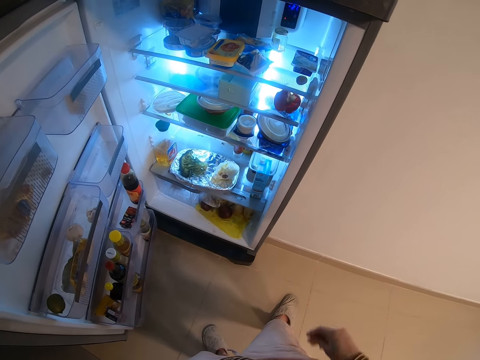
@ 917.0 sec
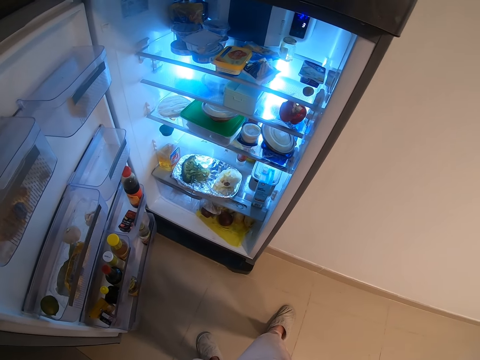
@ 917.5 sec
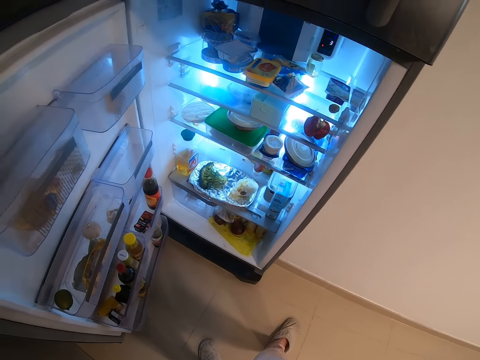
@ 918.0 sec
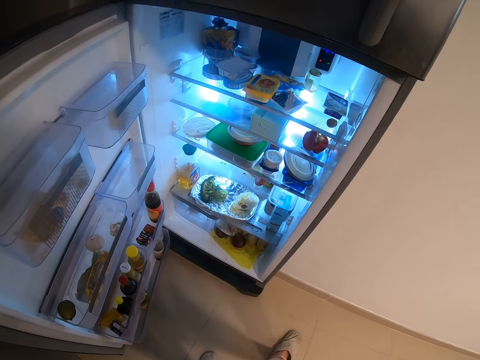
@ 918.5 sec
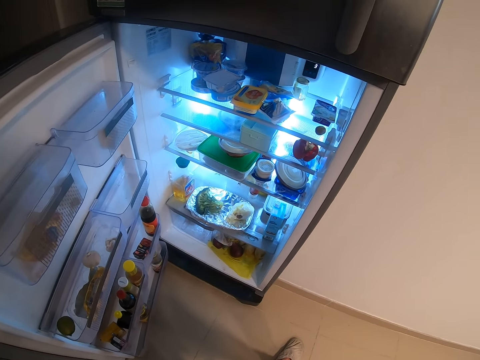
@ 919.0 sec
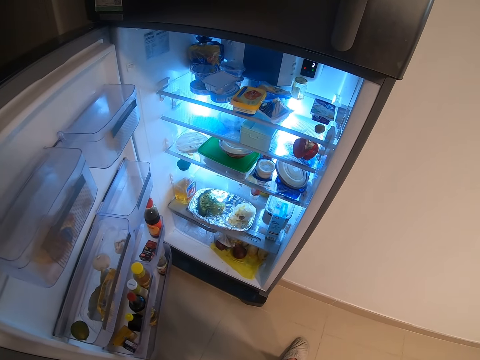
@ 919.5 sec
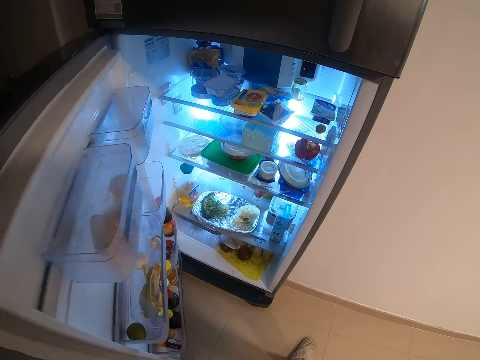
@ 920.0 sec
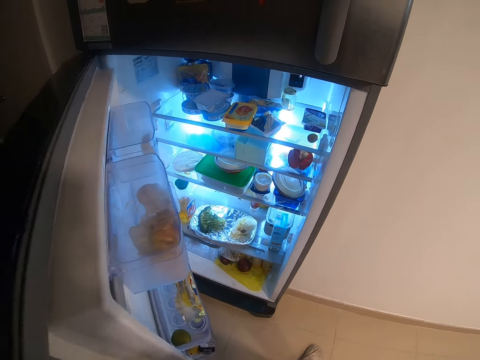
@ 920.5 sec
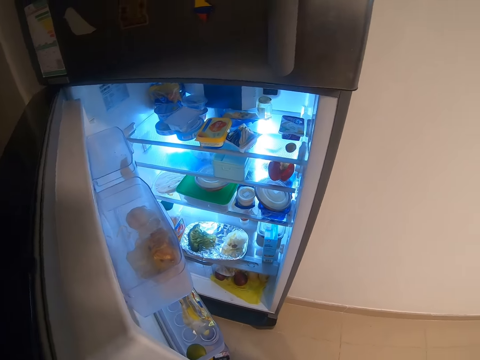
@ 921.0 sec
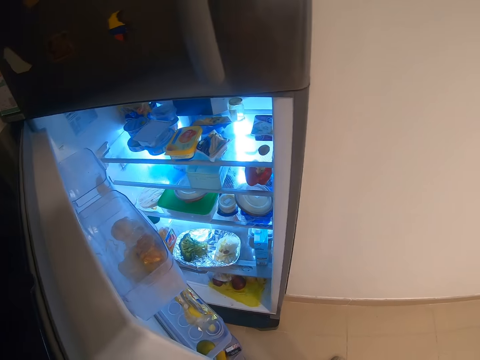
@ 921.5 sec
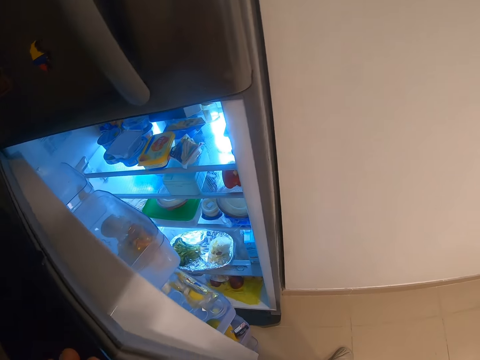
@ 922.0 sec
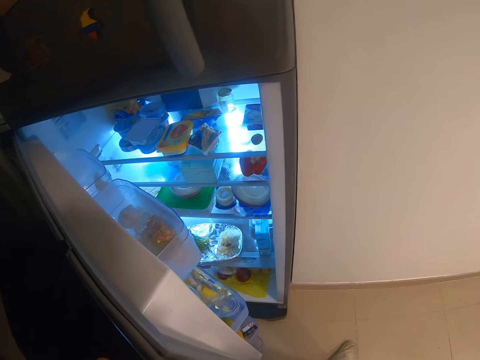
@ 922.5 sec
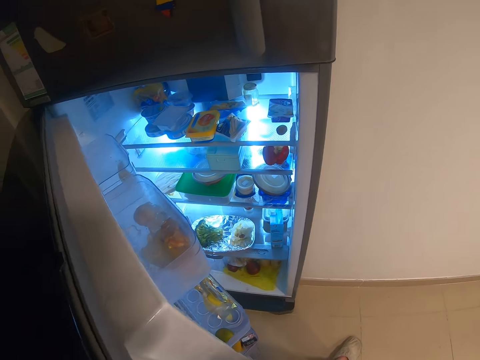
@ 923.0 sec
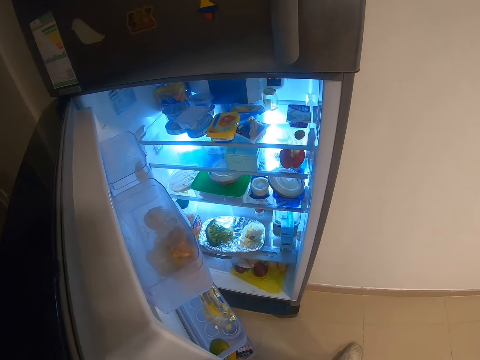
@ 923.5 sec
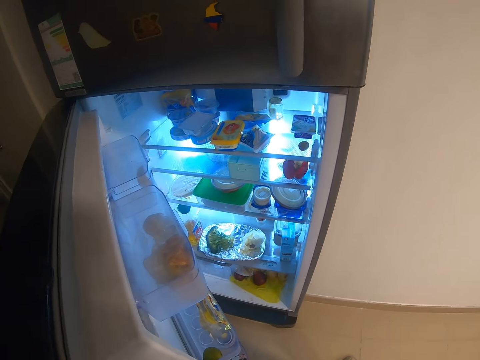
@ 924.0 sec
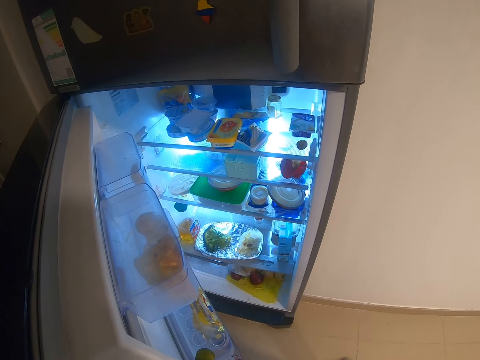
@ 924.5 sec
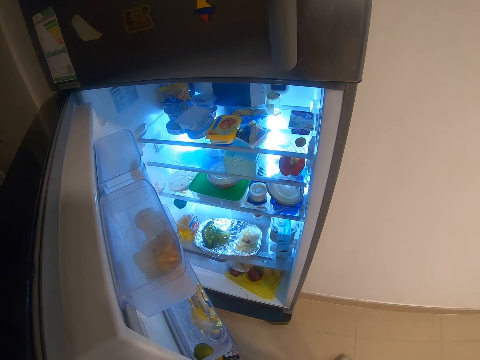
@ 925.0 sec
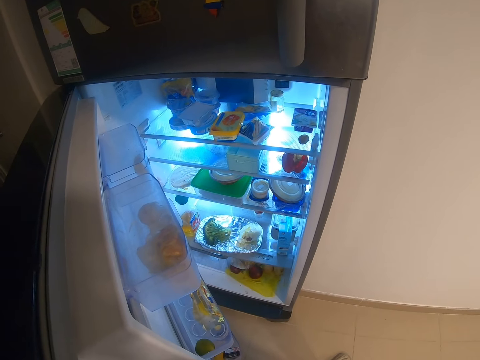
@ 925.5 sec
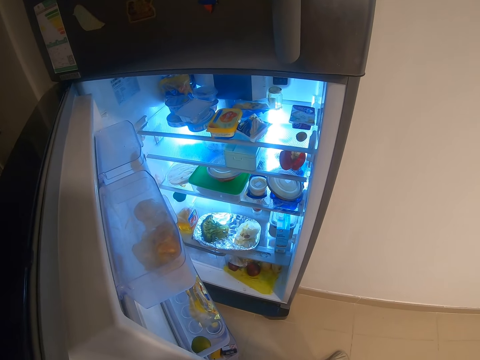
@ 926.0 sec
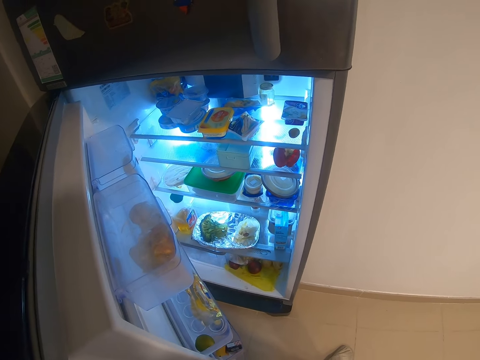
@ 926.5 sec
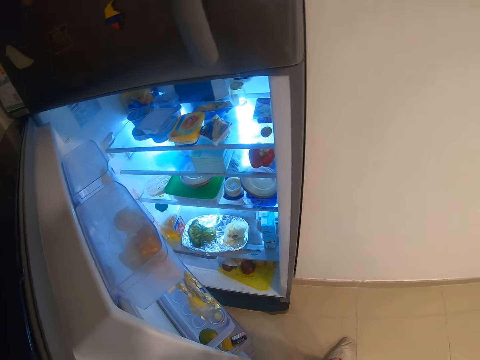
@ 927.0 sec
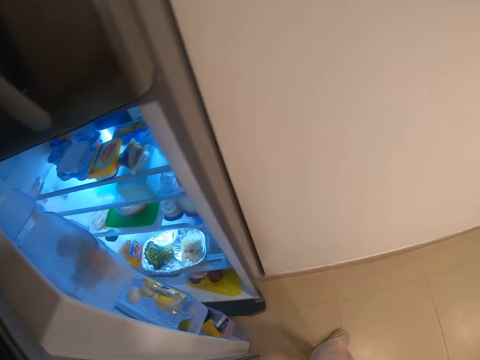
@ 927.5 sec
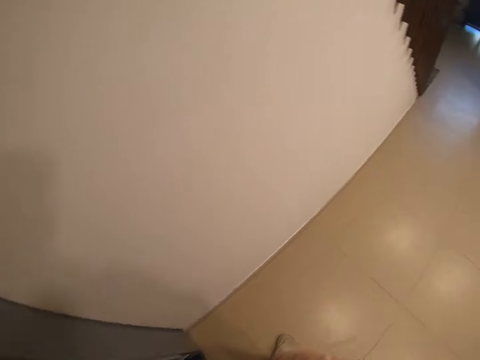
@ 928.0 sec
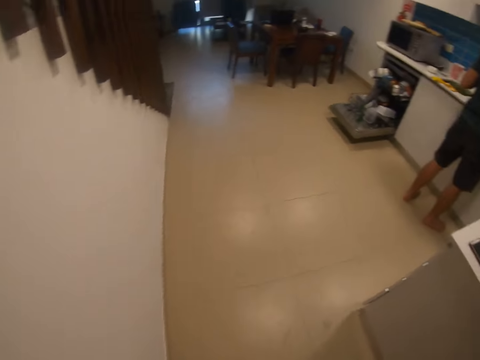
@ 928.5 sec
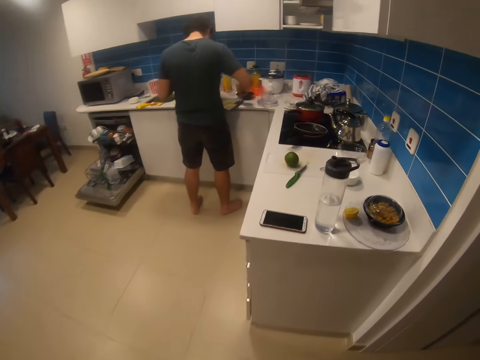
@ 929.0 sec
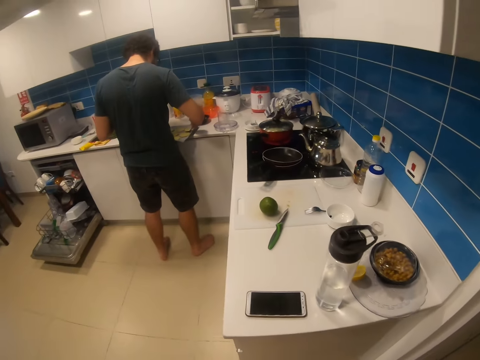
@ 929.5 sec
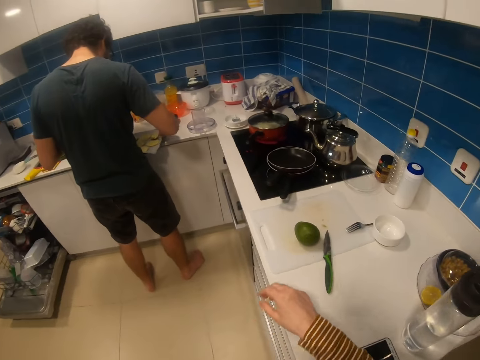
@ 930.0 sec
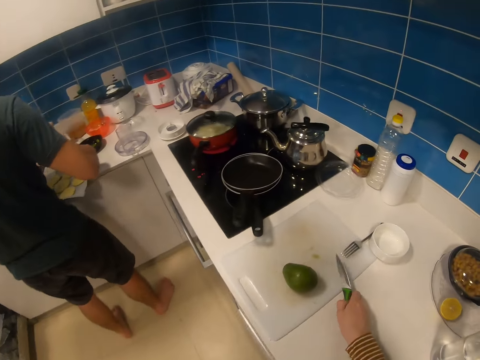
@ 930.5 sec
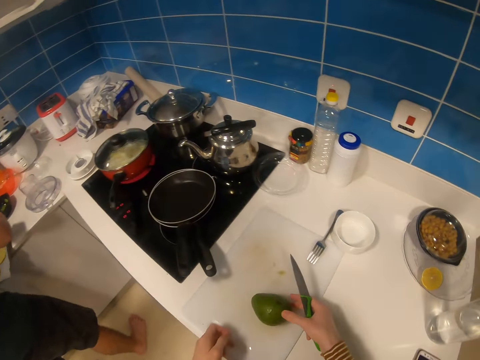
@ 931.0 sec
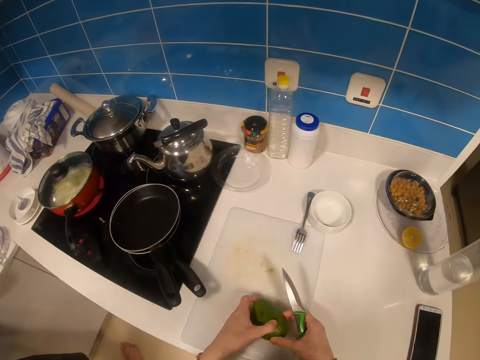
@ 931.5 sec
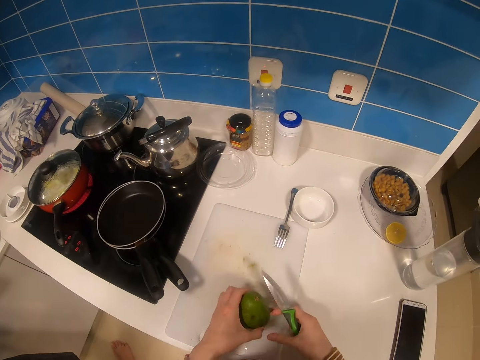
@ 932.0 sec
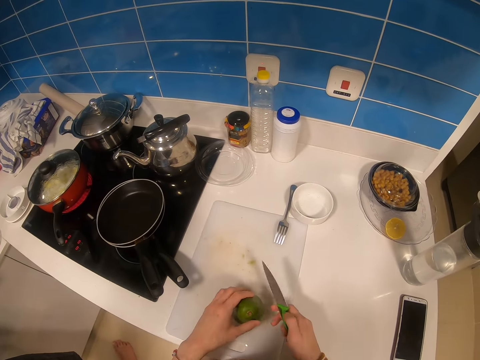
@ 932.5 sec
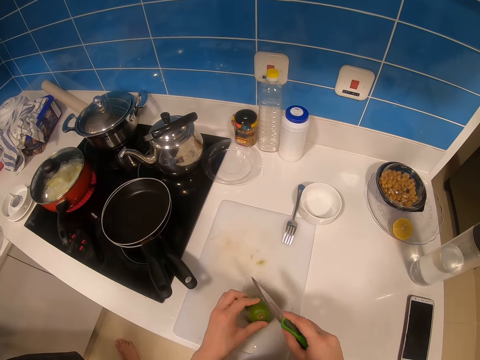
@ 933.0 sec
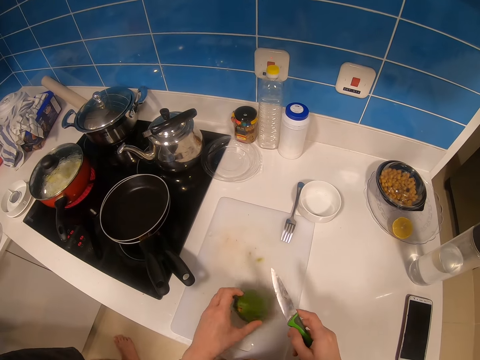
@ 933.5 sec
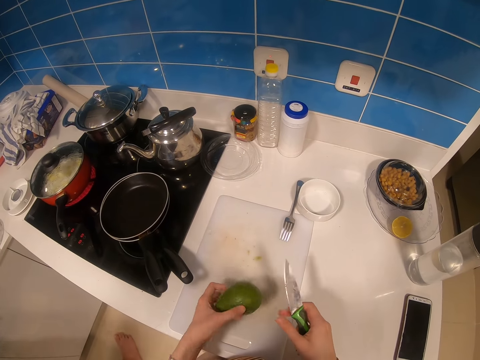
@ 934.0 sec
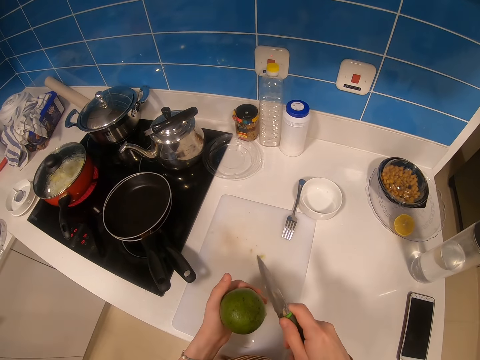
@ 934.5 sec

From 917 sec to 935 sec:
The camera wearer looks at something in the right hand. They close the fridge with the left hand. They close the fridge. They walk towards the sink. They pick a knife. They pick an avocado.

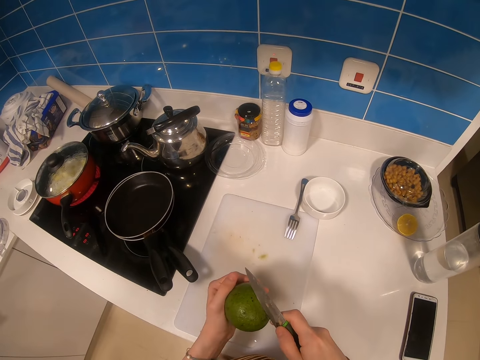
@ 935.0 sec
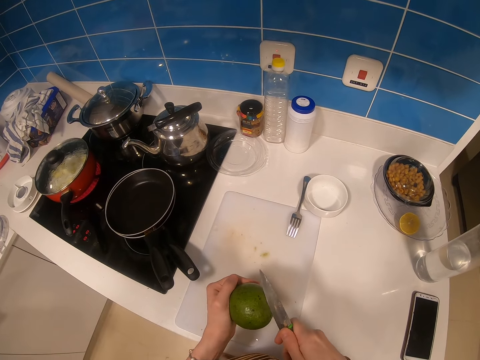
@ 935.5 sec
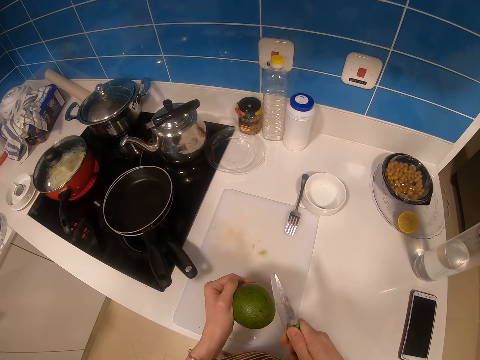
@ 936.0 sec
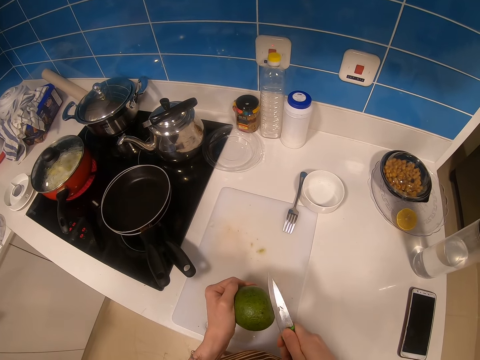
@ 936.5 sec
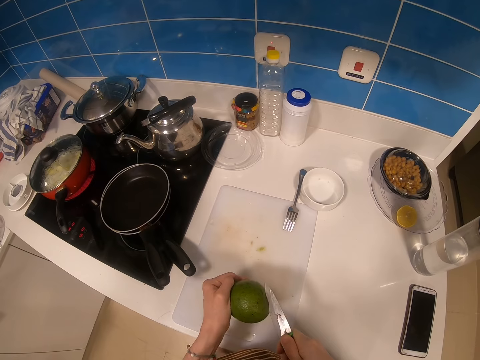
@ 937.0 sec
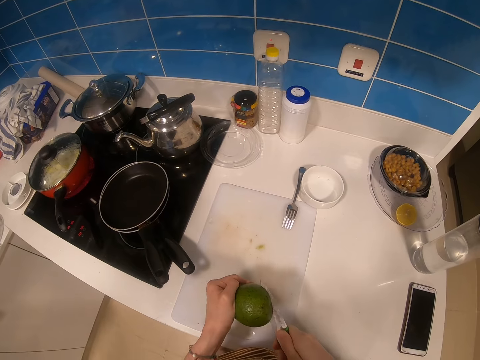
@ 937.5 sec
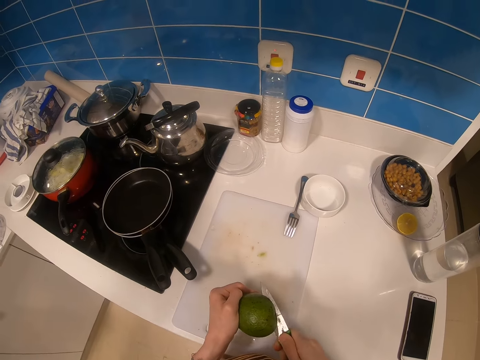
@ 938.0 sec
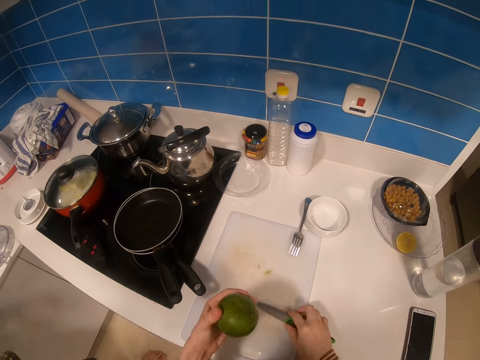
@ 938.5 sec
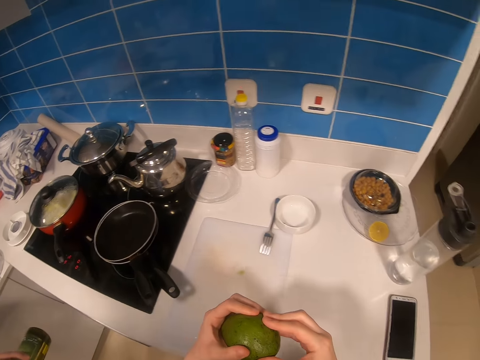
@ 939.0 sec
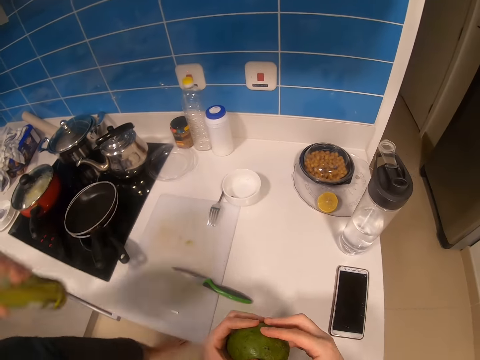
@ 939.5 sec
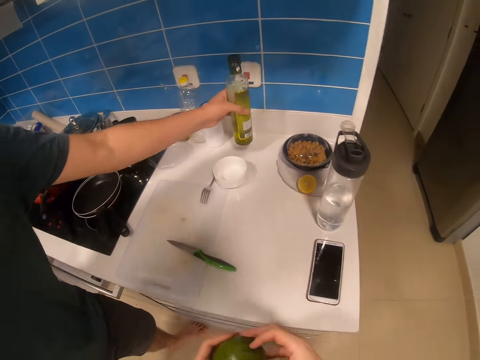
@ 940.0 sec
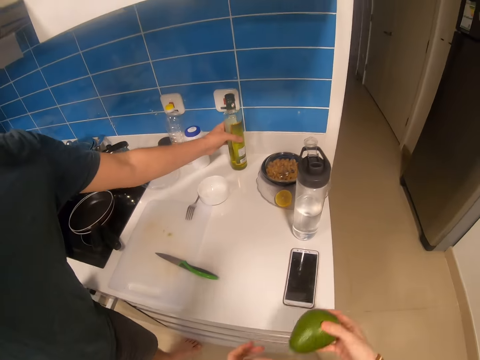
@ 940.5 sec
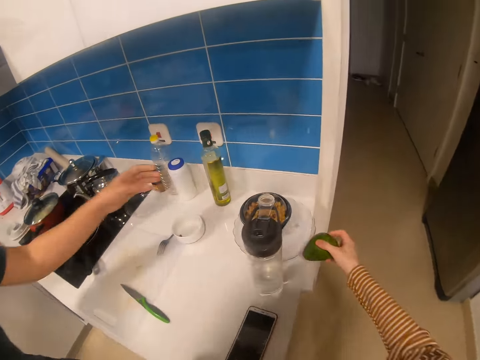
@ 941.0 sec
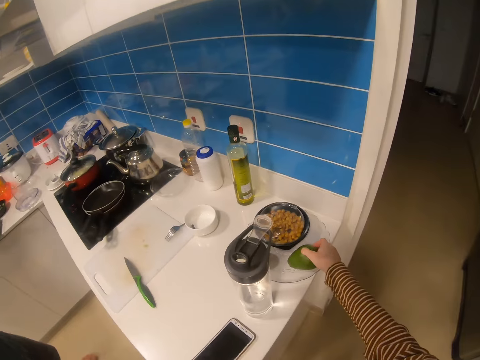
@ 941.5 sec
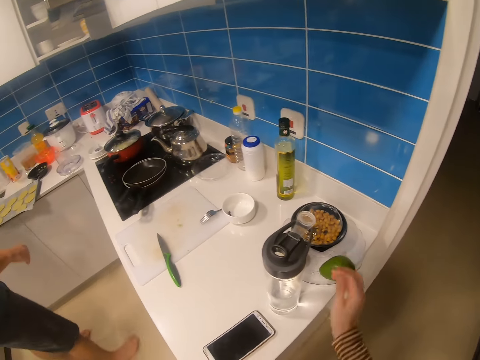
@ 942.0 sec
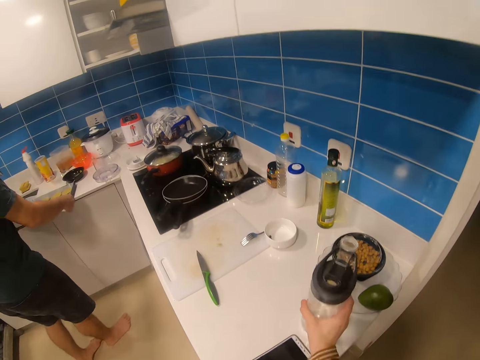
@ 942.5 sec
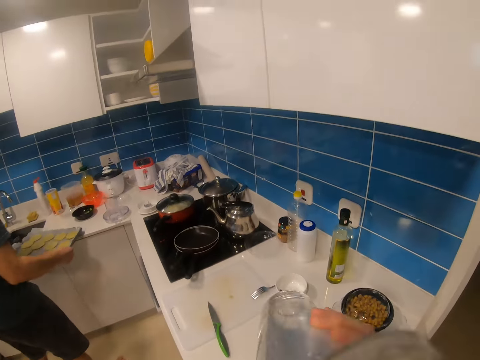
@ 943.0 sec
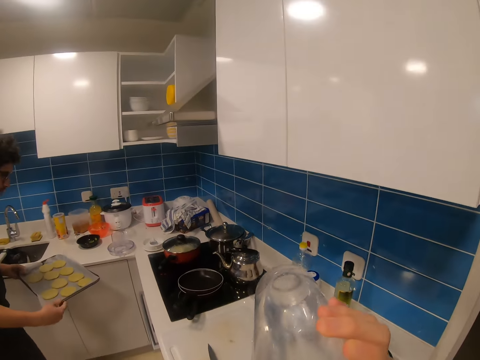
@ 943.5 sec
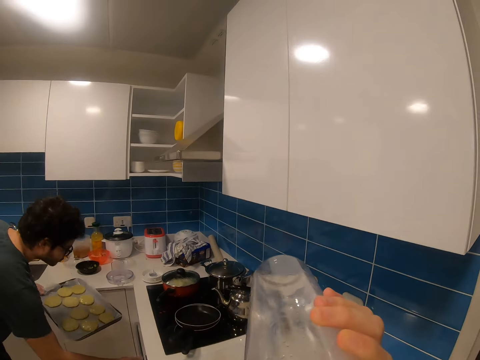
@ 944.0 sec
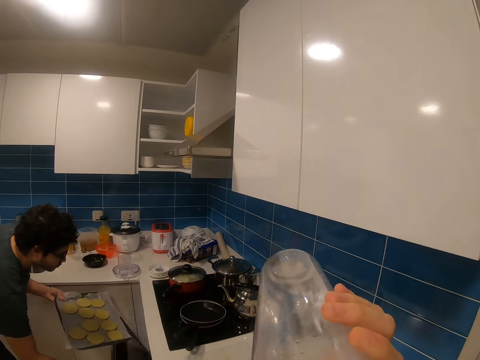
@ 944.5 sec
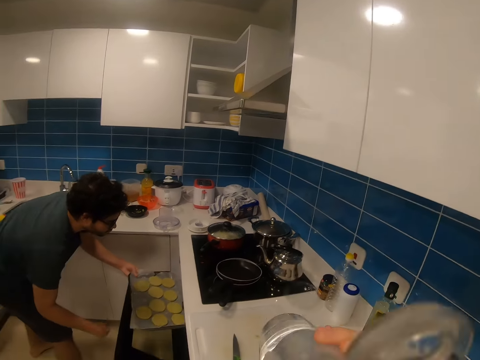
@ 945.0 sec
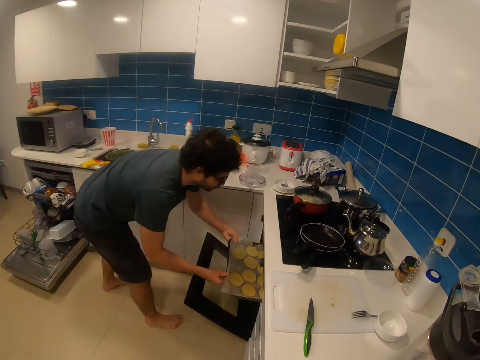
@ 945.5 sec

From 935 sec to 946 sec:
The camera wearer cuts the avocado with a knife in his right hand. He puts the knife on a chopping board. He places the knife on the sink. He puts a bottle of oil on a kitchen counter. He puts the avocado on a plate. He places the avocado on the table. He picks a water bottle with his right hand. A man opens the oven. The camera wearer drinks water.
